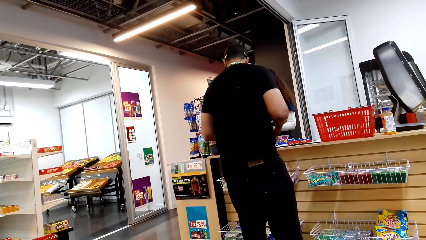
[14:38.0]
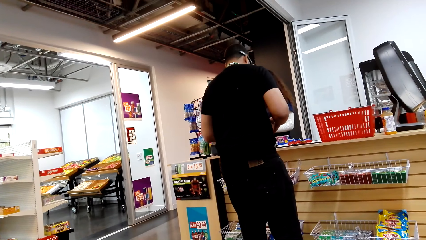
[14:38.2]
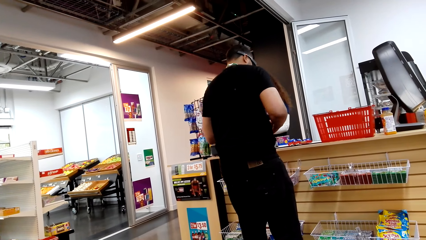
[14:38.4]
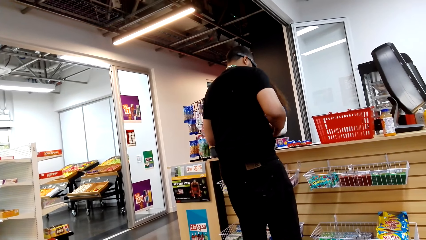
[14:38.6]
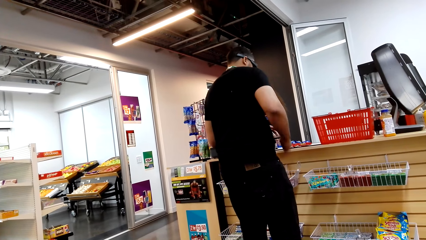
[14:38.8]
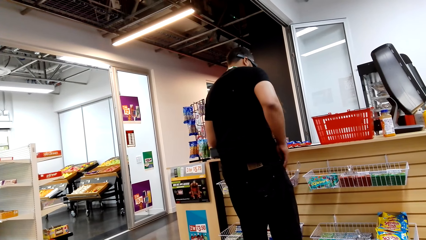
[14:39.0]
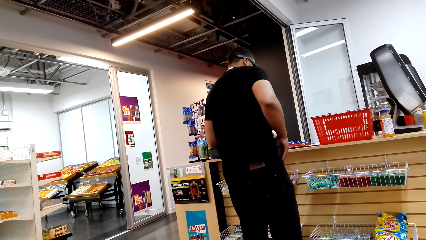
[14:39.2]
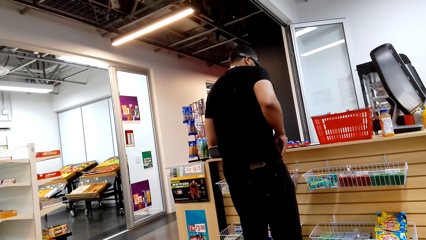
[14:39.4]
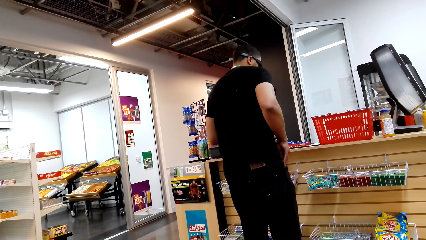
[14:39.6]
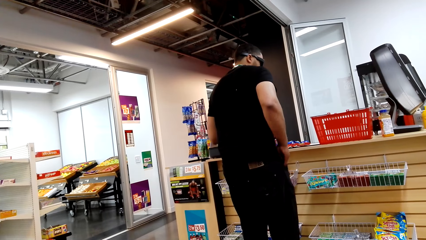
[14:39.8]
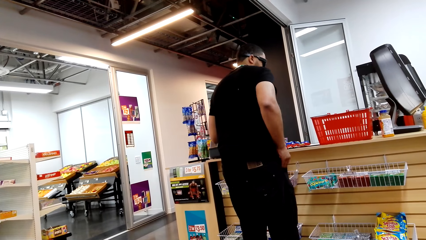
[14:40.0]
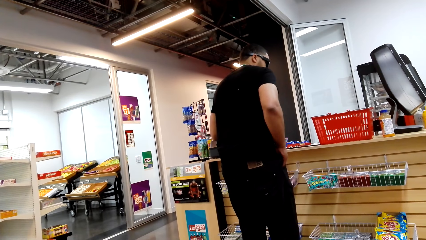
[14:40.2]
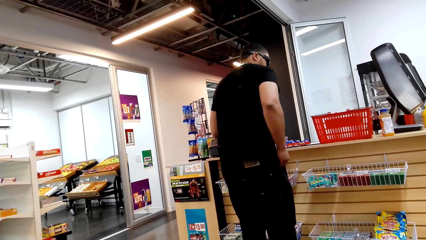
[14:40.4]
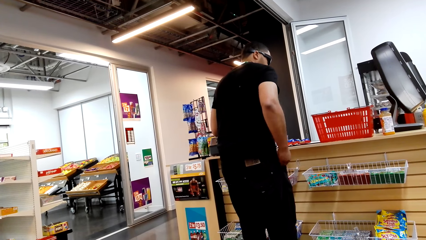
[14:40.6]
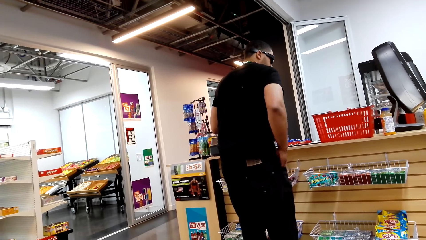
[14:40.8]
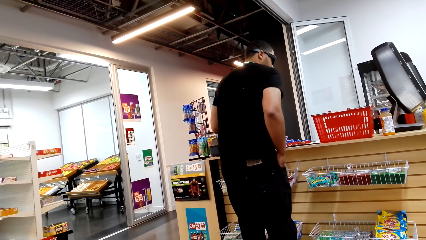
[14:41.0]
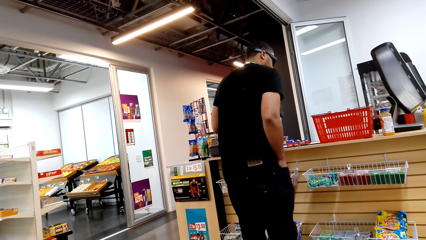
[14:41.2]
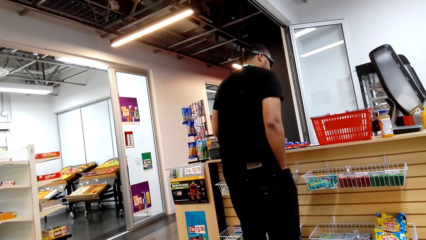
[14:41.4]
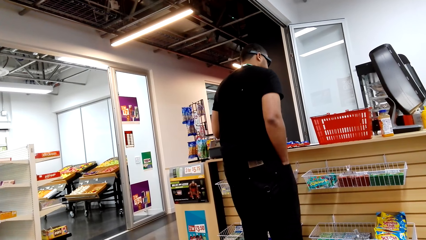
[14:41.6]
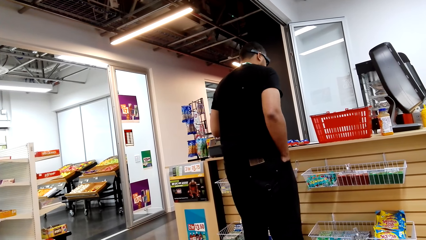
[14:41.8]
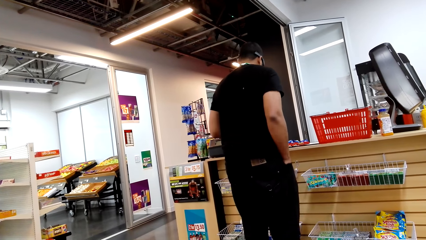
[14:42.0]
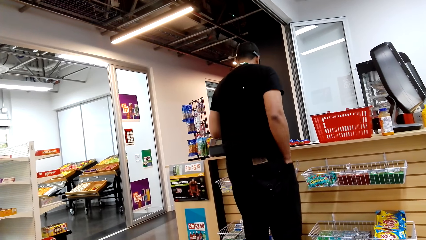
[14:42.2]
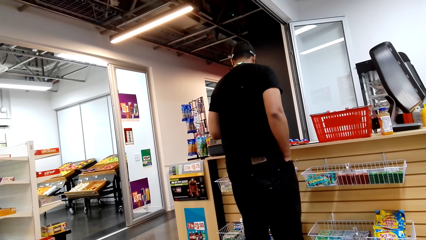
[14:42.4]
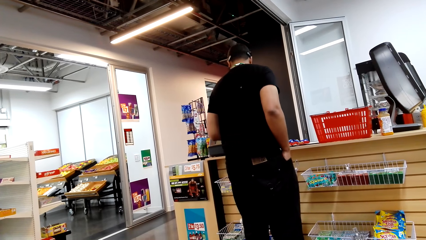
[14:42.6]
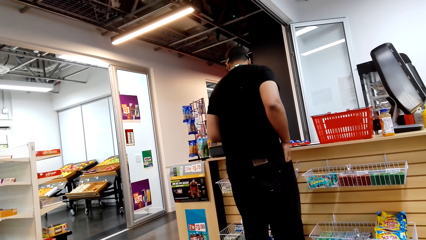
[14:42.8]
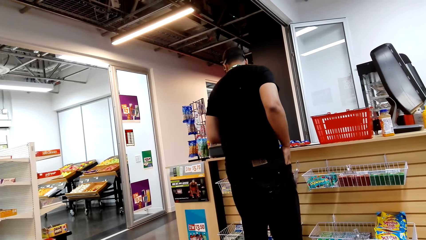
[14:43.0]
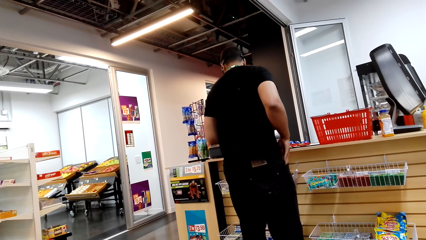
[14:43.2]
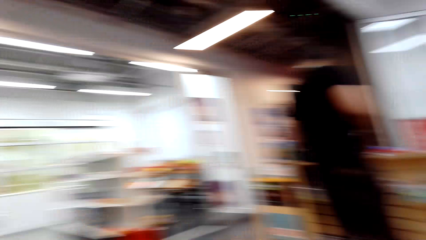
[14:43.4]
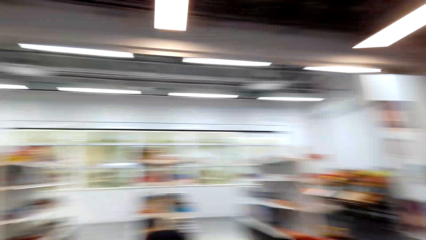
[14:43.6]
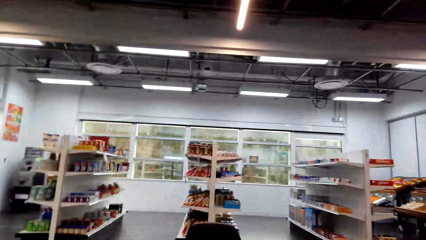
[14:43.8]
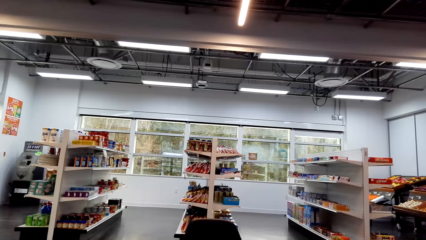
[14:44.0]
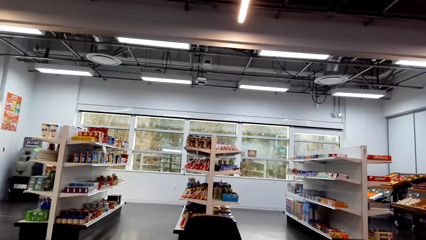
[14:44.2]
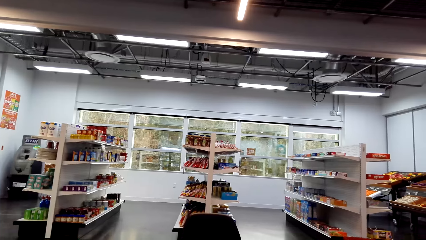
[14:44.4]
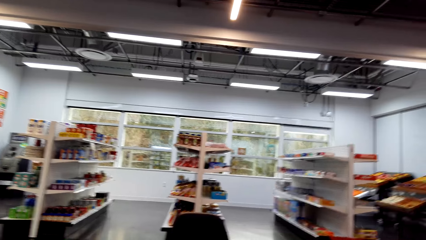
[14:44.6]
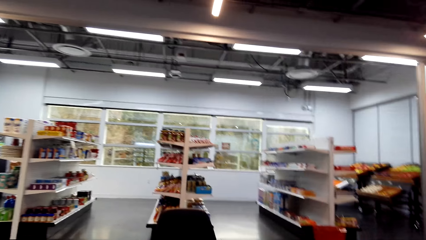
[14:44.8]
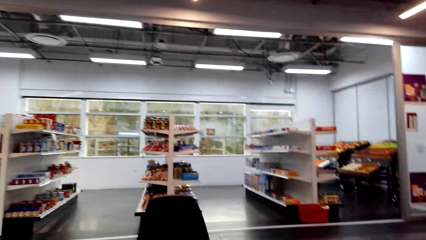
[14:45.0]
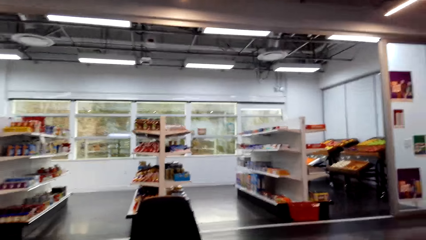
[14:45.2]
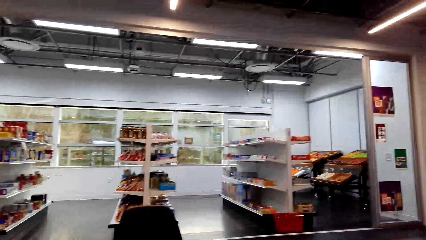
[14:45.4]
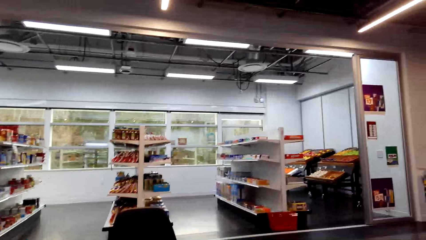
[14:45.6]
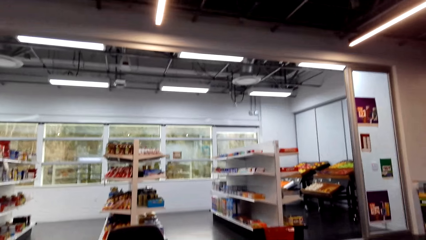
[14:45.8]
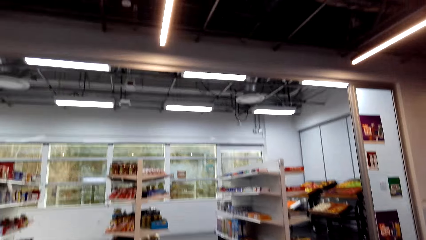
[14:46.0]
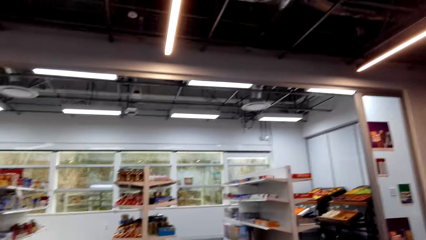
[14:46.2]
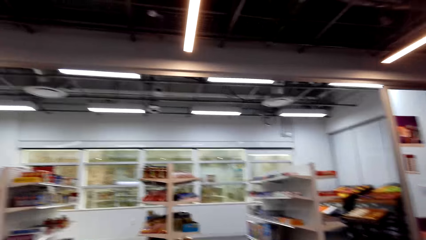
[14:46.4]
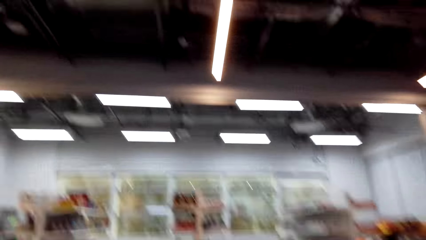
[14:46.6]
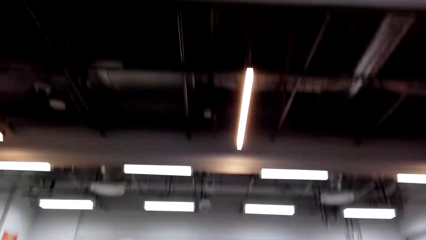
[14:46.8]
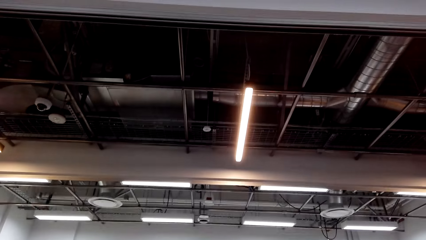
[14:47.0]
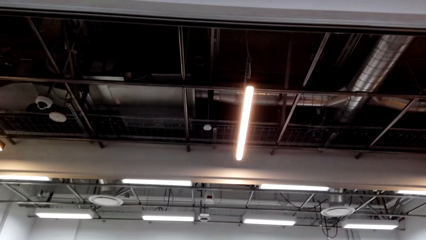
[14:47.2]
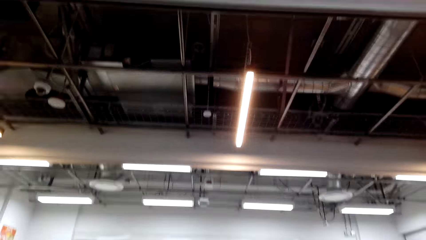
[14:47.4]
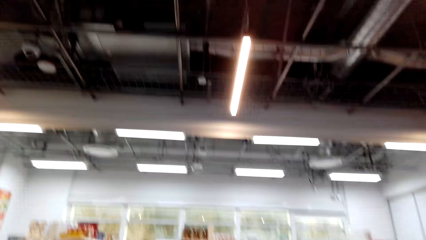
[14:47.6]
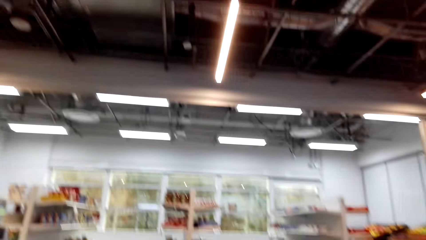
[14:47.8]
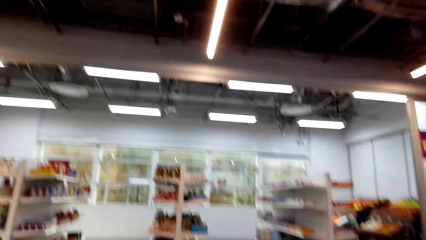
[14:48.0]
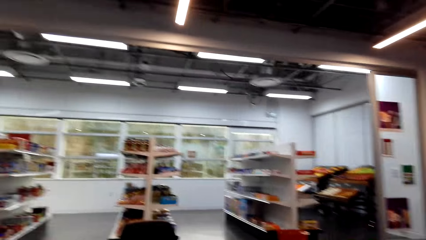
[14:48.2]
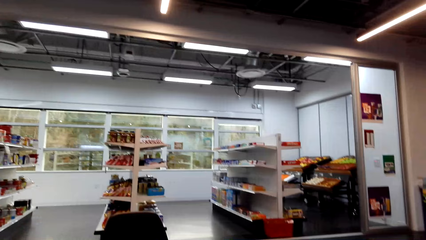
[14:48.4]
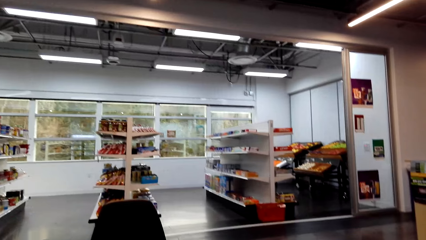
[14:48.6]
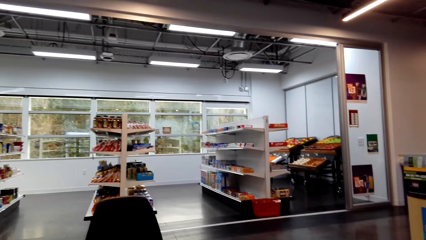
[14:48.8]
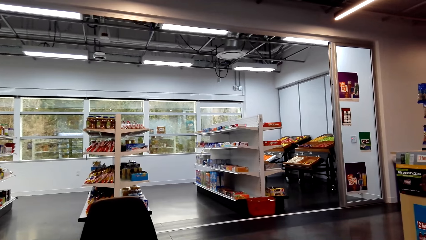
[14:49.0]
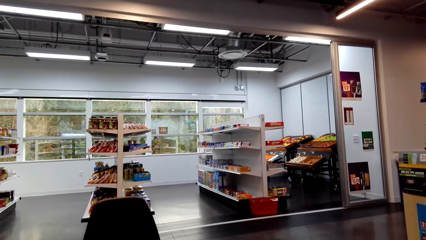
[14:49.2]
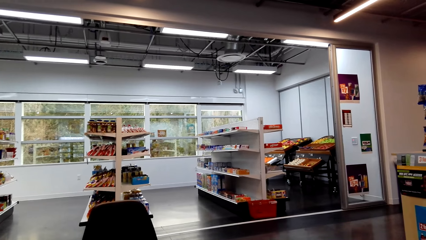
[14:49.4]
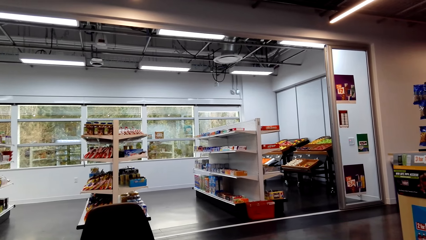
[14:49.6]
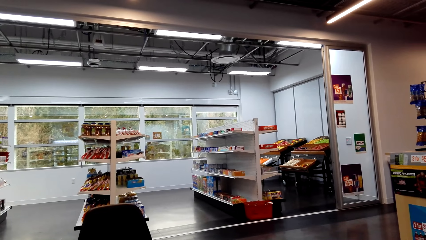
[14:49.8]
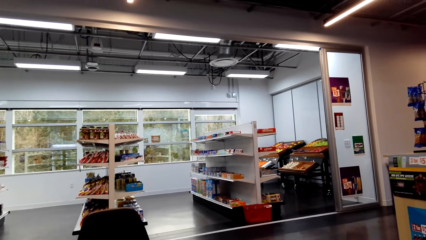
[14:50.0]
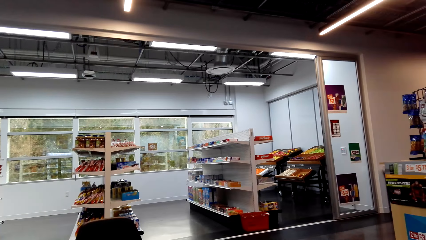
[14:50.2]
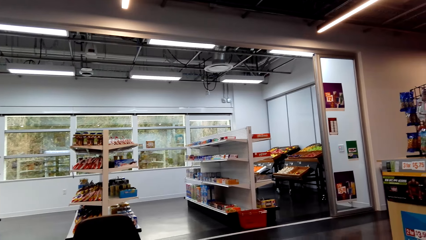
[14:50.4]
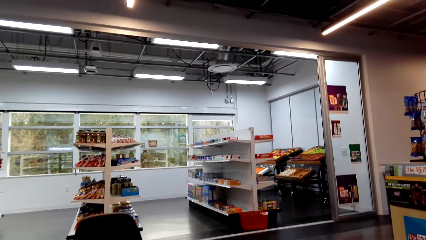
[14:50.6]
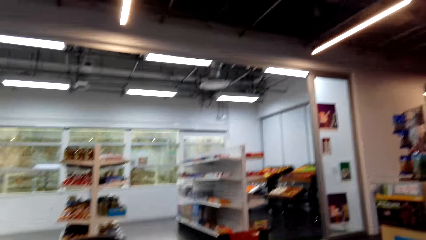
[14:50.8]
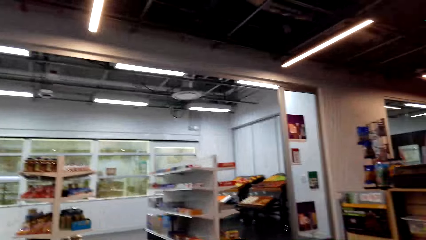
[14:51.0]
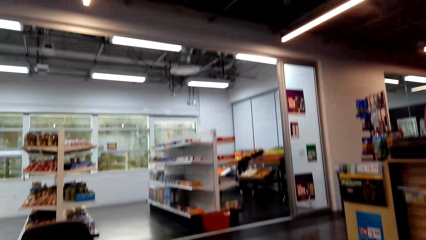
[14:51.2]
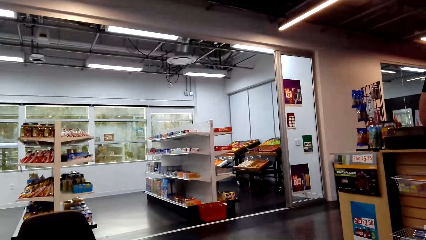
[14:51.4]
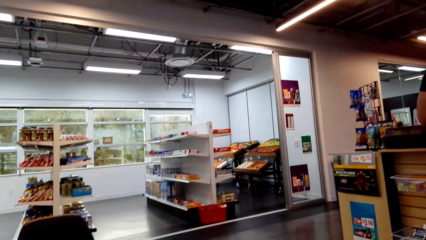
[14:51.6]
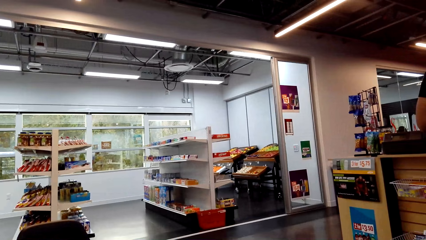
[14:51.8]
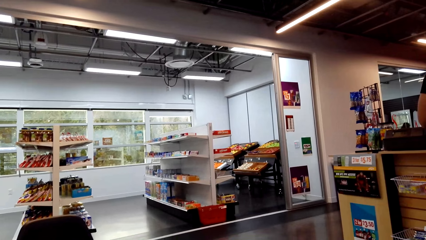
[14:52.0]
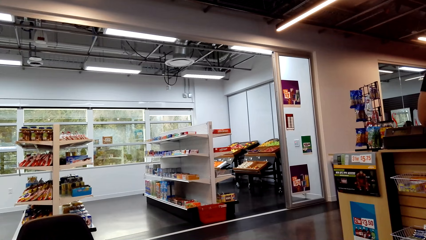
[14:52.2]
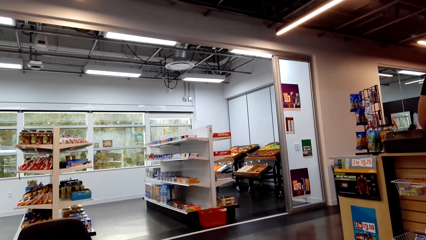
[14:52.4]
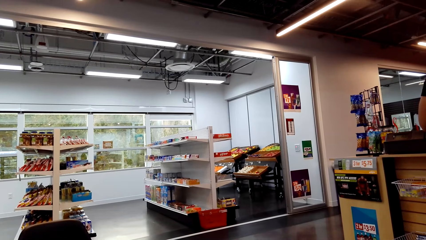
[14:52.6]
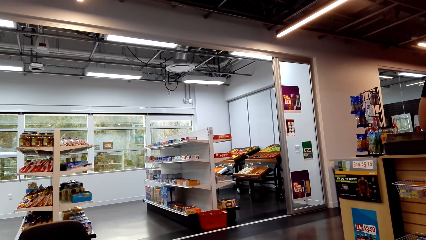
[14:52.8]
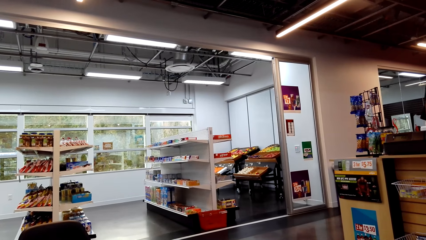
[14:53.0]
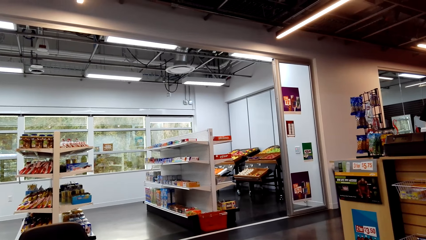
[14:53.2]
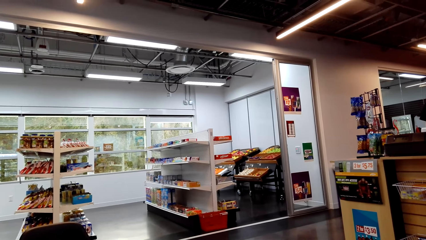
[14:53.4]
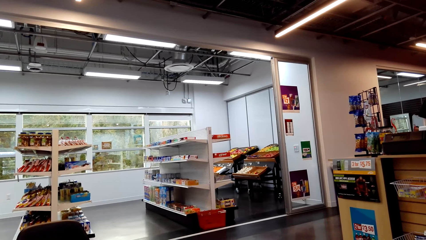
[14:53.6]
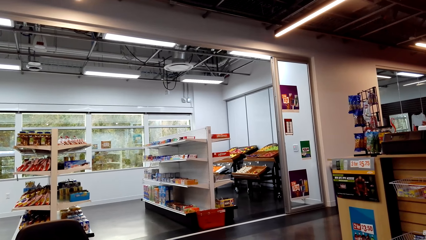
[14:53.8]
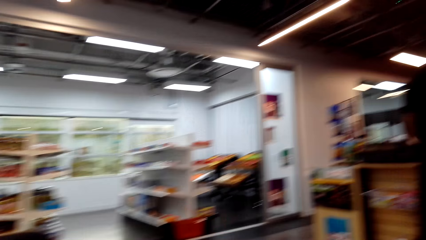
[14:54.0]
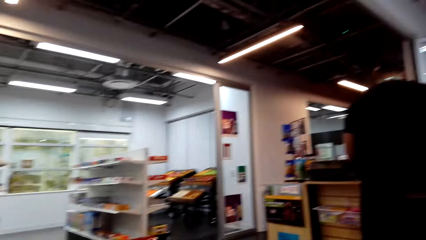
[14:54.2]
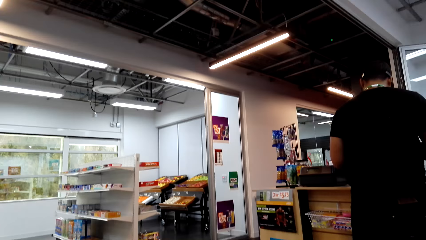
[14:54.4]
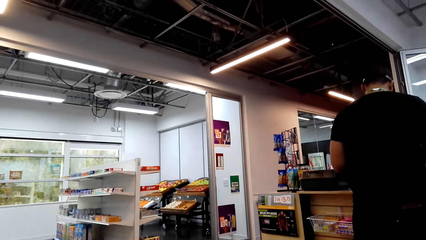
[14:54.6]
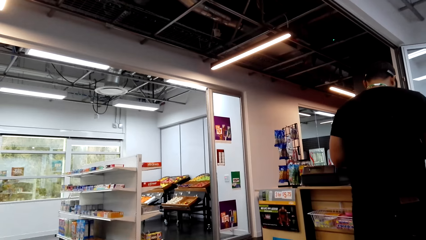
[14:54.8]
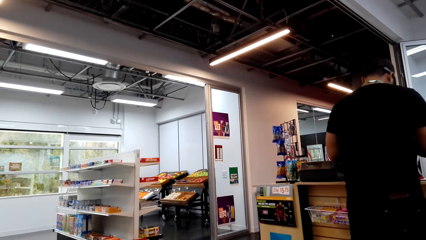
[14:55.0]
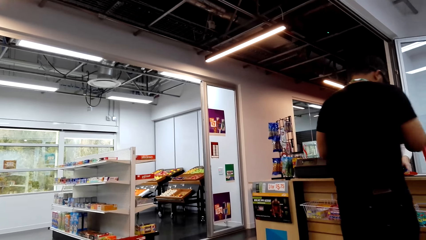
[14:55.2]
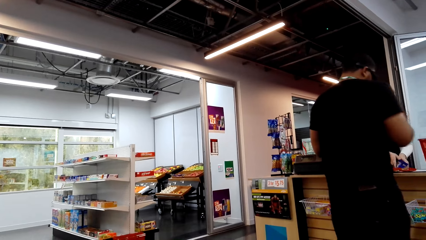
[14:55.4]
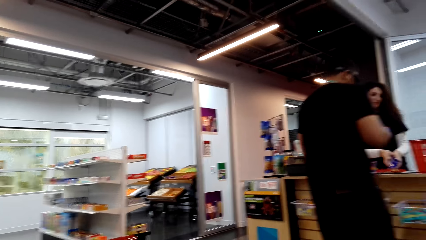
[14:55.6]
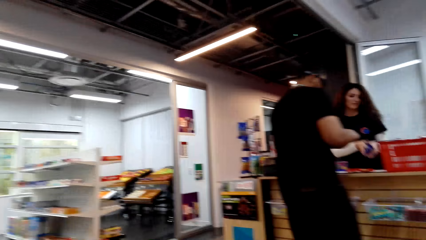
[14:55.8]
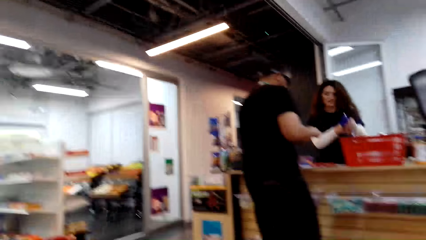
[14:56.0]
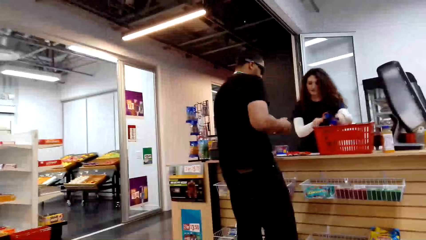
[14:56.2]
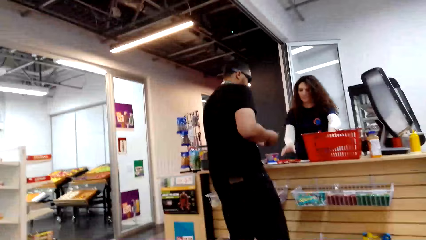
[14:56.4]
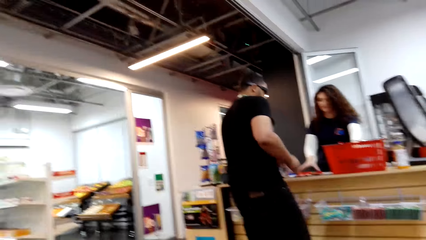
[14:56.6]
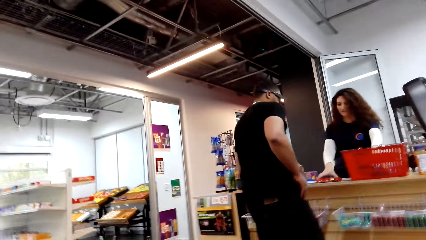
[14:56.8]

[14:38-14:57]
The camera wearer looks around the supermarket.
